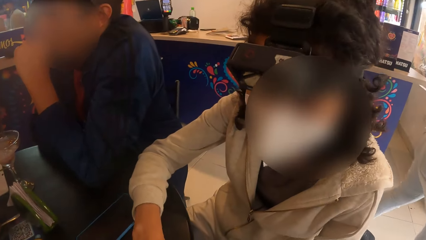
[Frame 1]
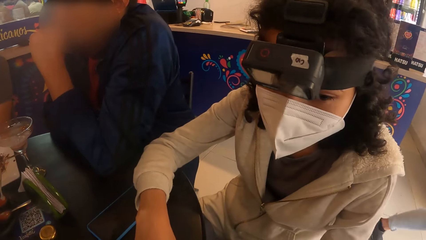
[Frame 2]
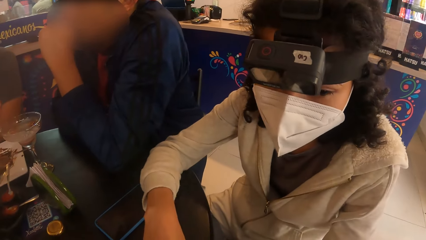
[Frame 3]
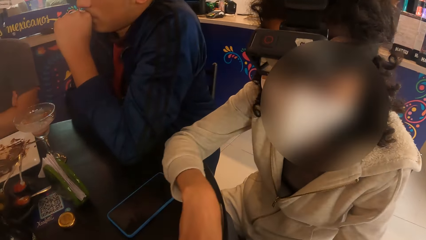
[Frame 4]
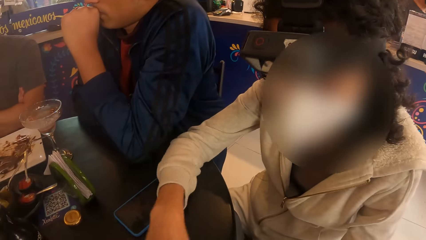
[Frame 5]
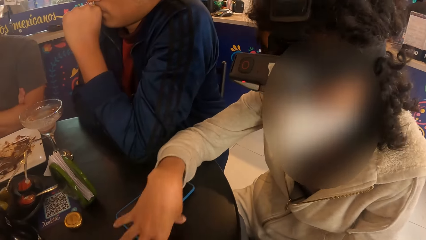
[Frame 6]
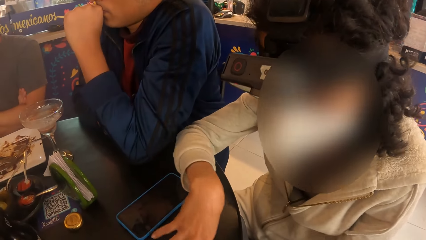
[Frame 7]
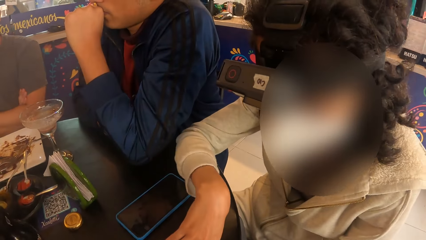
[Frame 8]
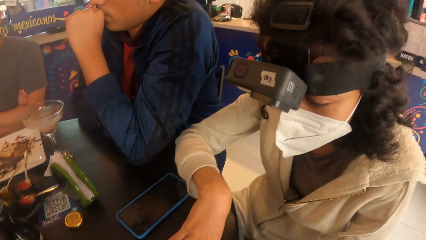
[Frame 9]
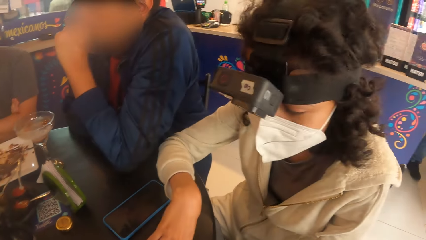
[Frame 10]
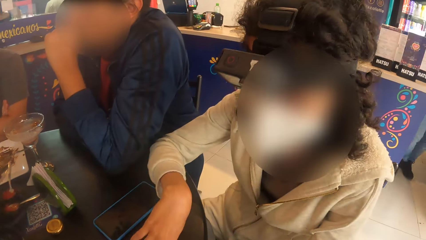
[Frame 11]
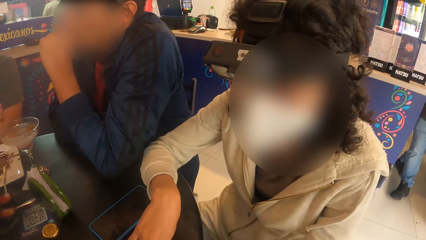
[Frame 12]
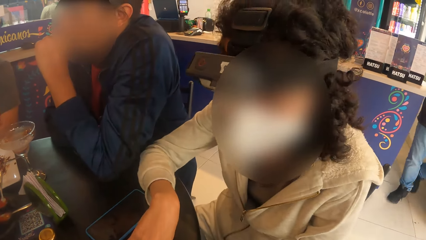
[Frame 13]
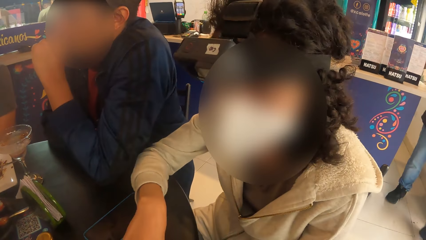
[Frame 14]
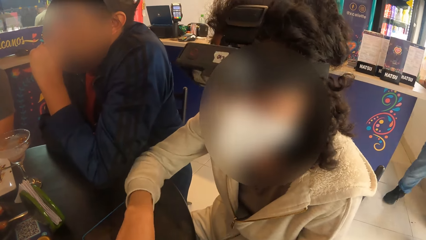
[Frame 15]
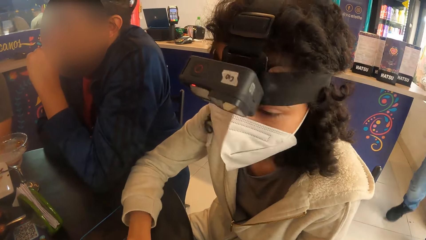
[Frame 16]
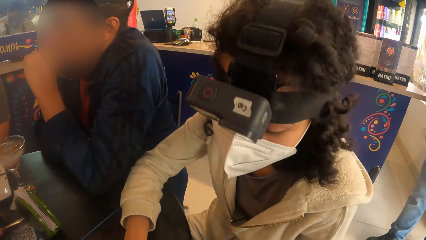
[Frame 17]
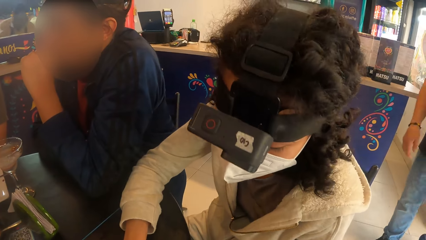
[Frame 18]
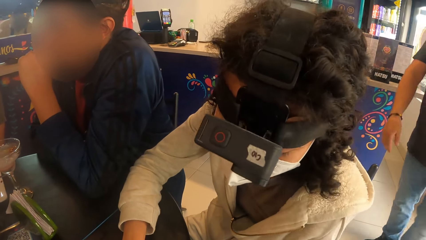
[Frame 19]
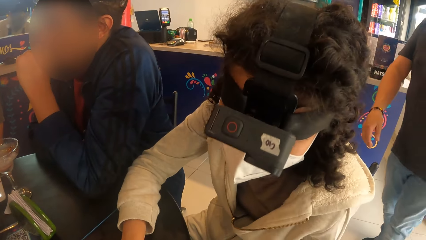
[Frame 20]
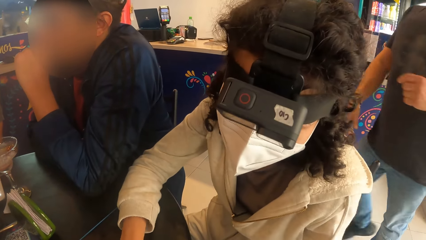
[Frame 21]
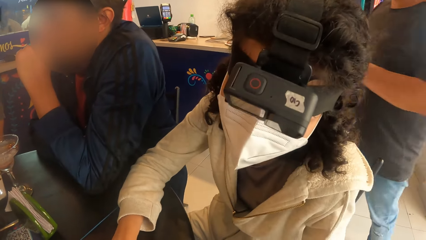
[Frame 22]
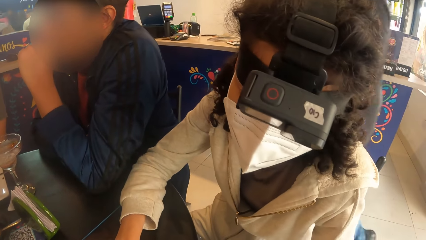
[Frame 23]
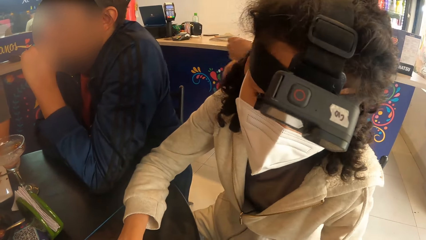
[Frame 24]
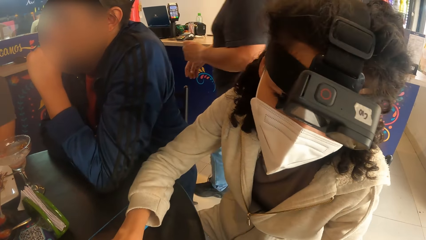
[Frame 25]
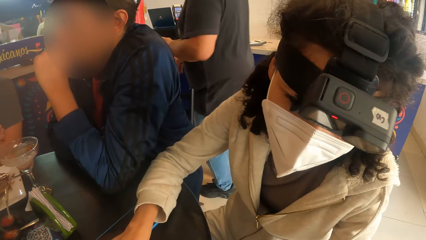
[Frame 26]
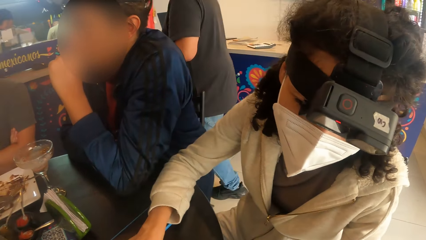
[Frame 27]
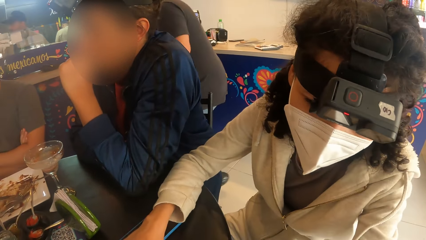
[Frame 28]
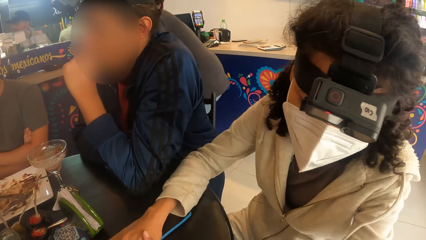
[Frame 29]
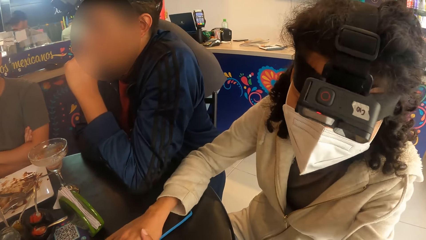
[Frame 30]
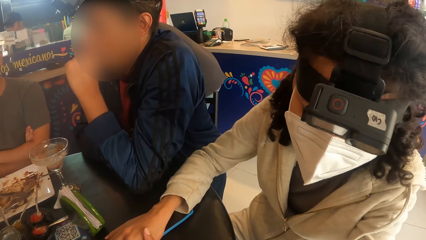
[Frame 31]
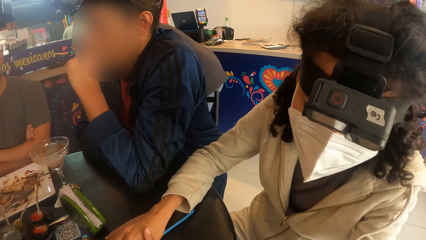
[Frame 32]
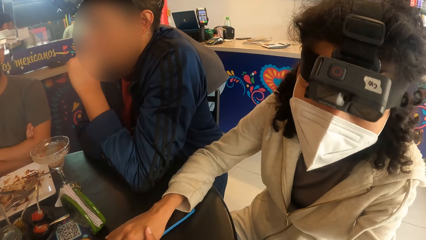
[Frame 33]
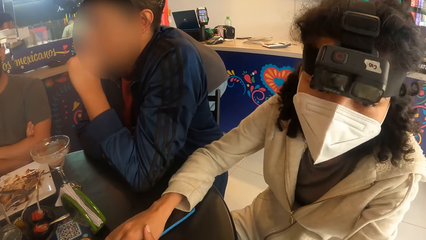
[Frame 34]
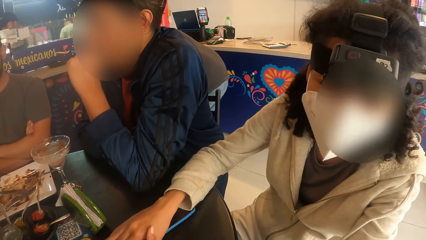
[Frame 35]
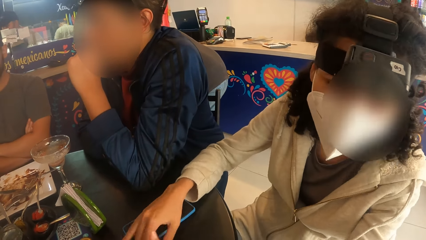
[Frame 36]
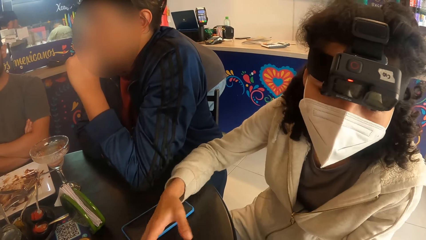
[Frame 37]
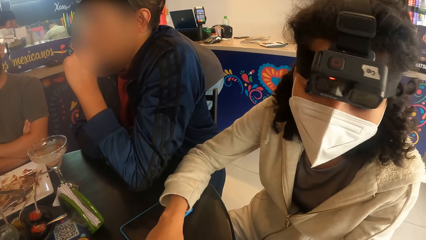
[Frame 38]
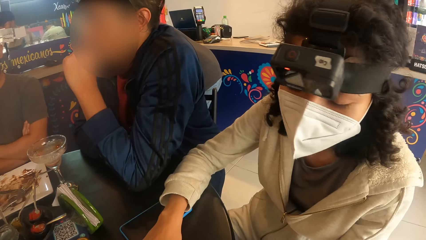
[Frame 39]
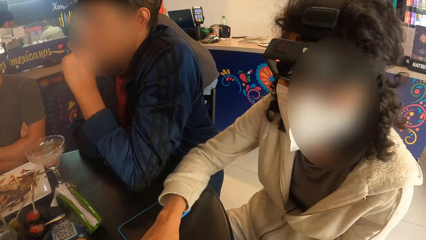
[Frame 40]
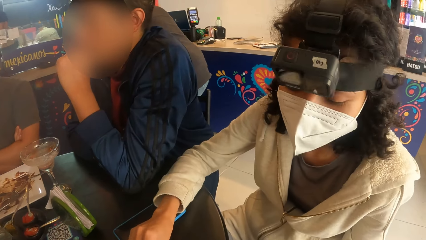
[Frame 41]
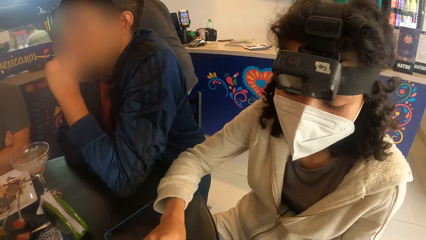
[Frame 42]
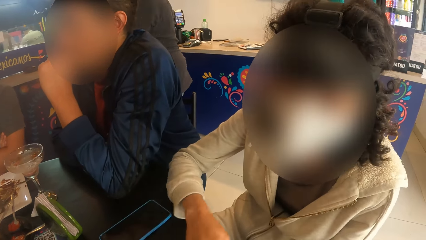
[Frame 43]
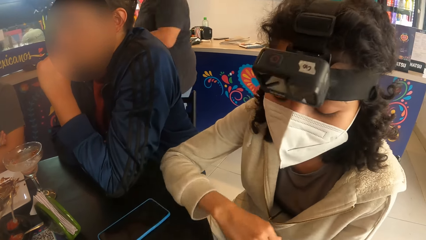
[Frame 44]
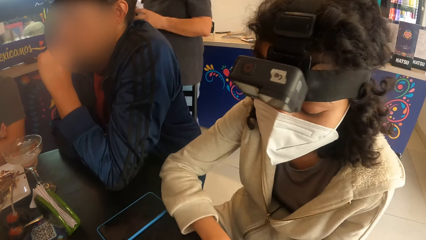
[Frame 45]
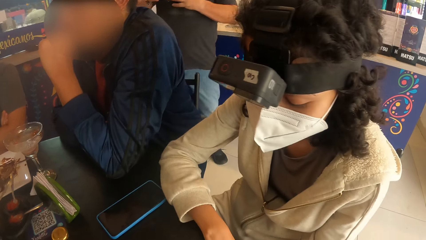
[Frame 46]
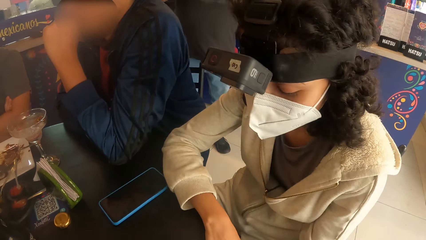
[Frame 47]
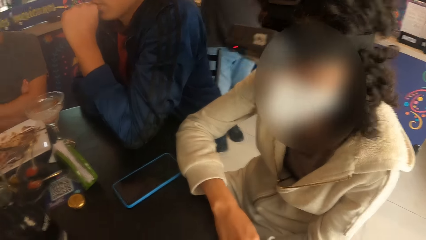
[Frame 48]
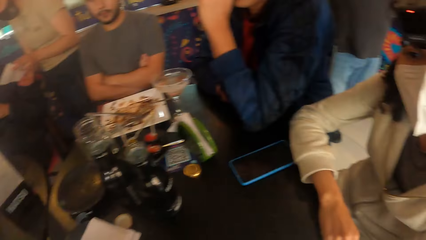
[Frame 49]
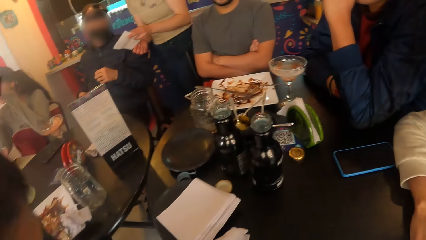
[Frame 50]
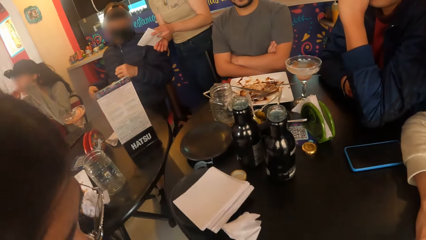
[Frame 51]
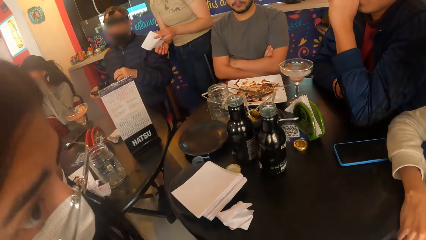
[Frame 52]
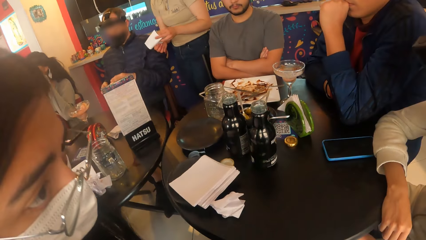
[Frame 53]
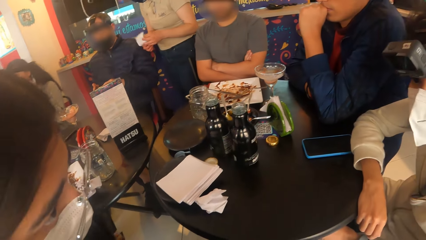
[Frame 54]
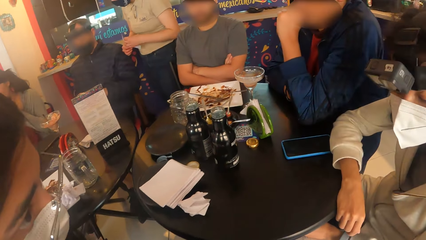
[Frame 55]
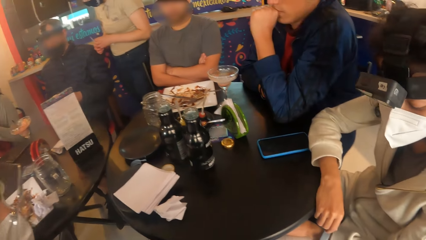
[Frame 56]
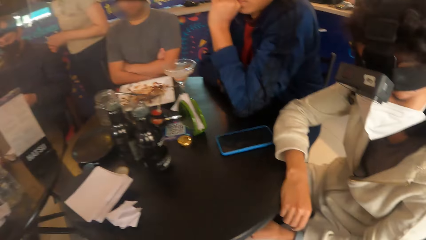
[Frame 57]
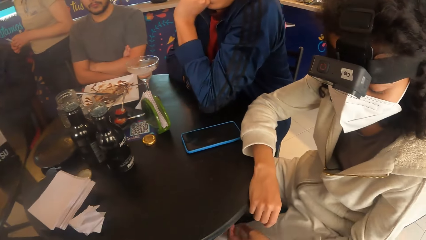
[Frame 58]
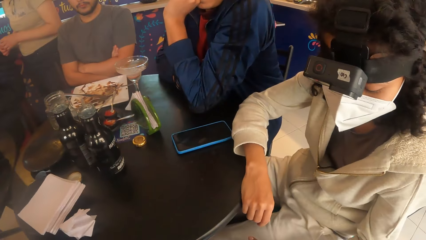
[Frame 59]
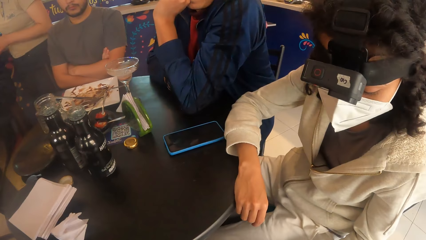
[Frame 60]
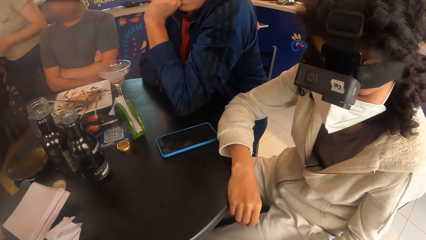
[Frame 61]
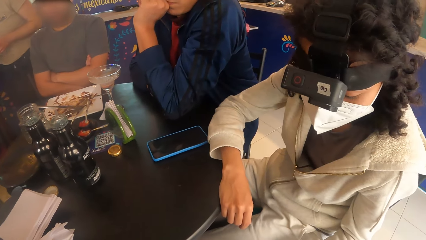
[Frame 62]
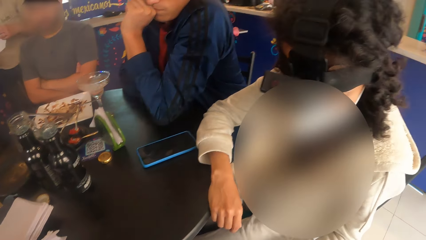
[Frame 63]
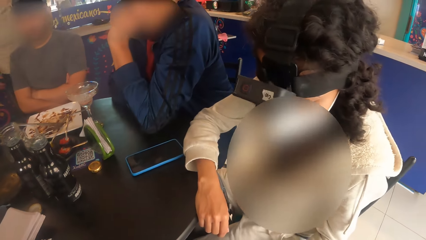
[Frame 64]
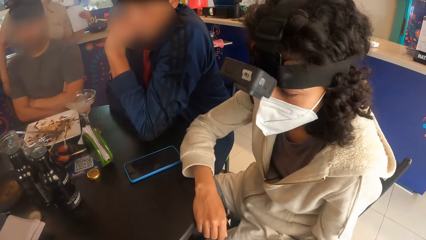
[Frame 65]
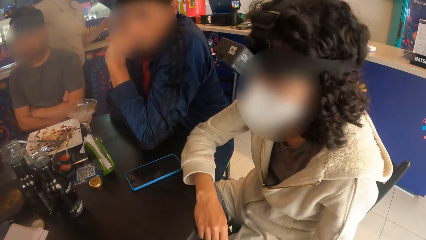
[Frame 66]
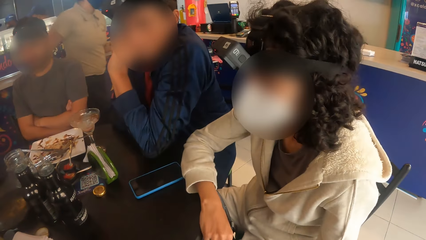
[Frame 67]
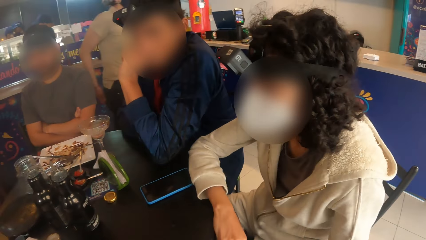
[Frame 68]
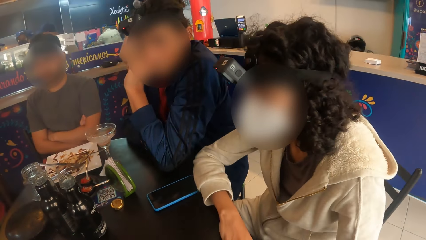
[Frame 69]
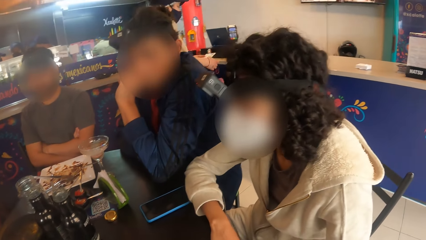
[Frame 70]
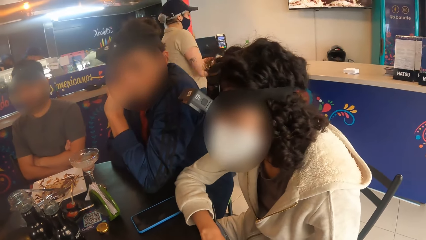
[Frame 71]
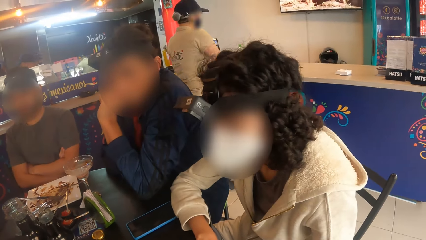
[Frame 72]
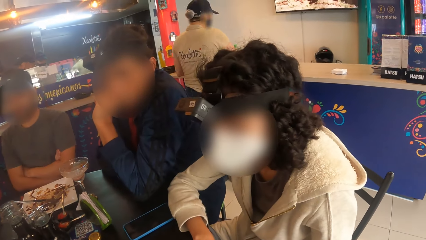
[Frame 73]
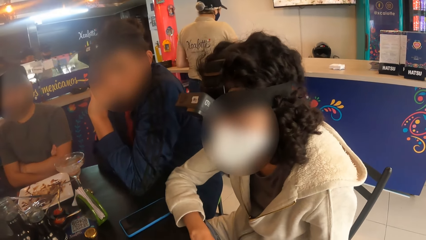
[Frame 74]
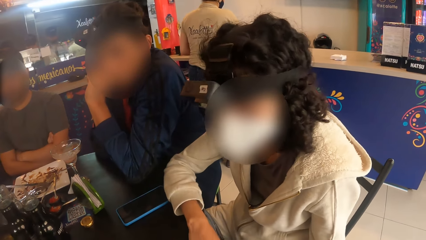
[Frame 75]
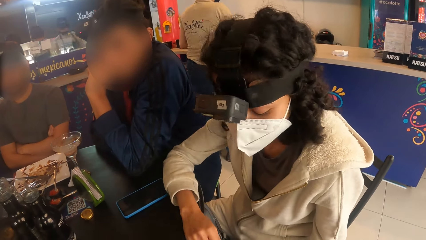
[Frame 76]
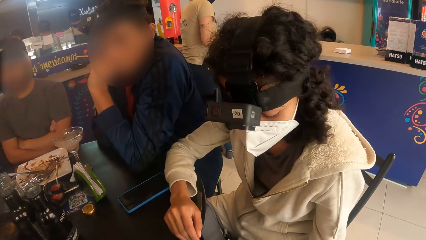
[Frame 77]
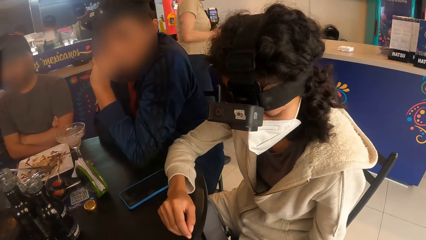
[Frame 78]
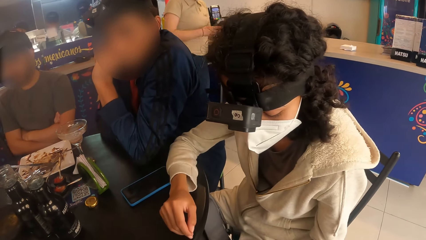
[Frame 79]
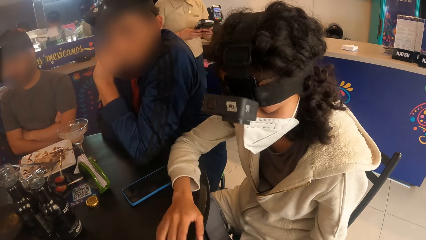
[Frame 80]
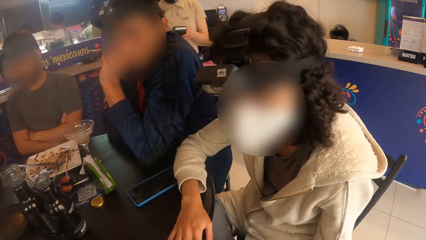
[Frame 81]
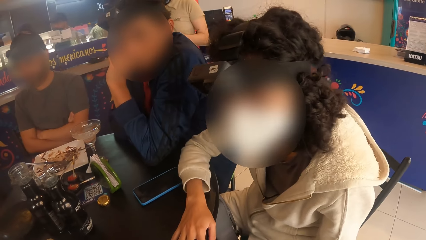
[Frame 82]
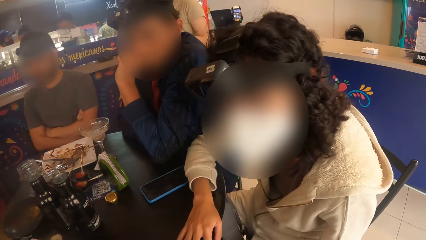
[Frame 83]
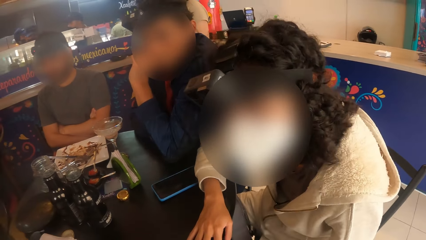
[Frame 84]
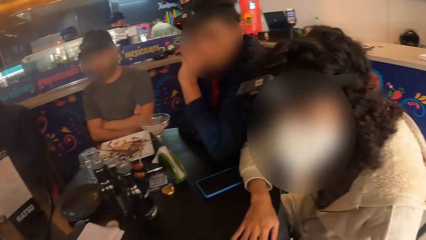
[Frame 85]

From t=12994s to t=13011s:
The camera wearer looks around. A man walks around and bends. A woman moves the hands. The camera wearer looks around. They interact with another woman and the first woman. The first woman looks around. The other woman walks around.
